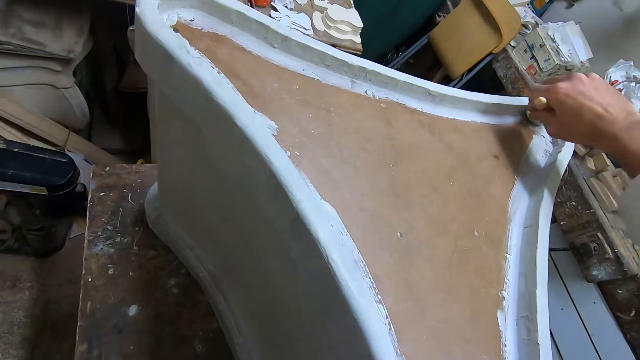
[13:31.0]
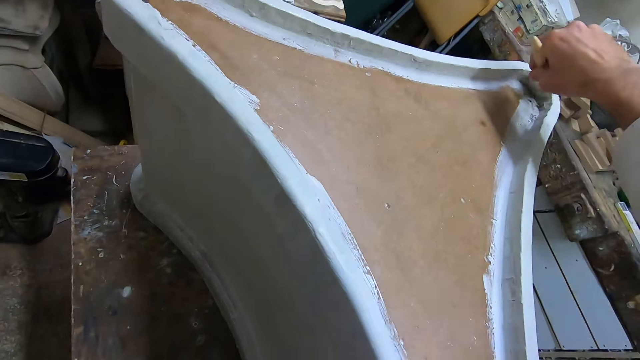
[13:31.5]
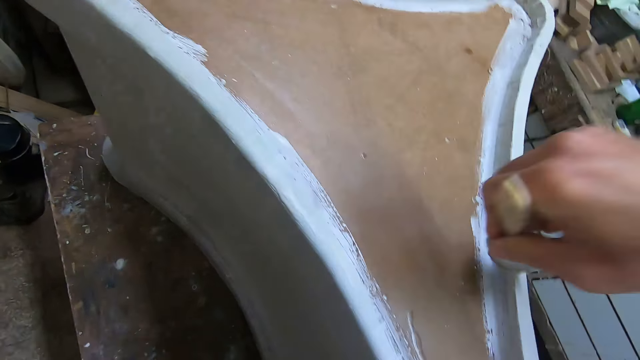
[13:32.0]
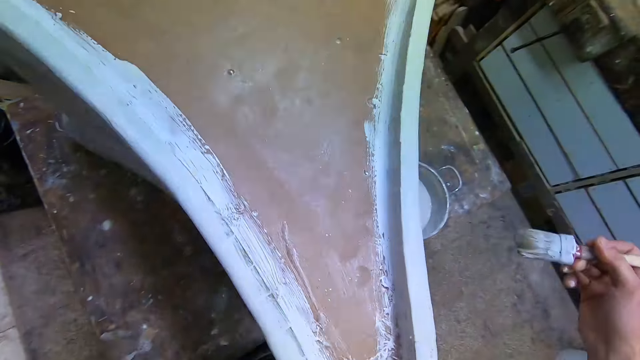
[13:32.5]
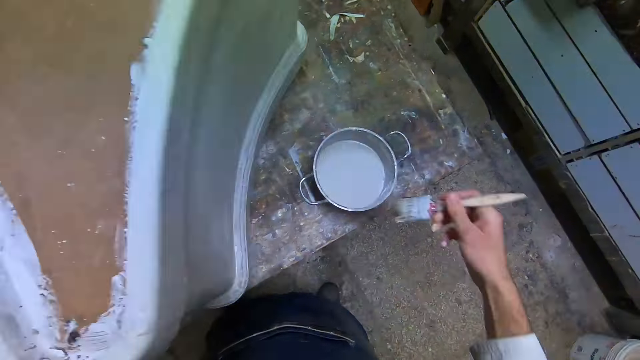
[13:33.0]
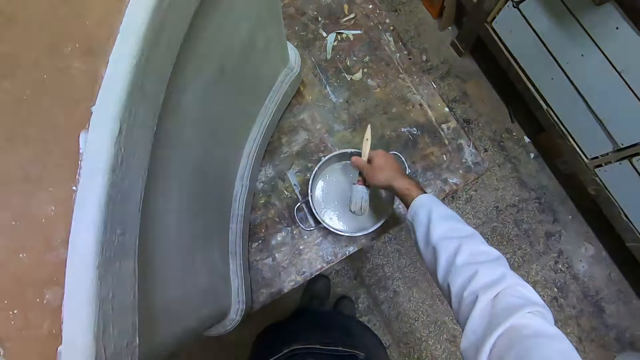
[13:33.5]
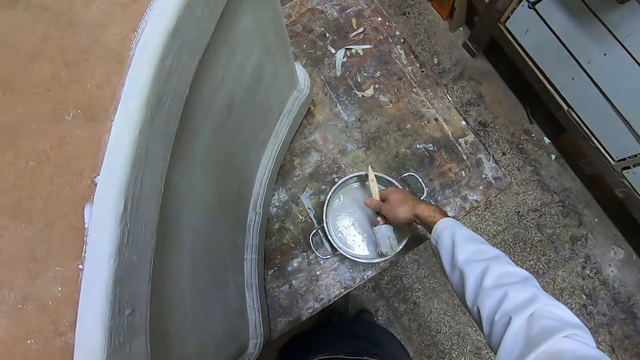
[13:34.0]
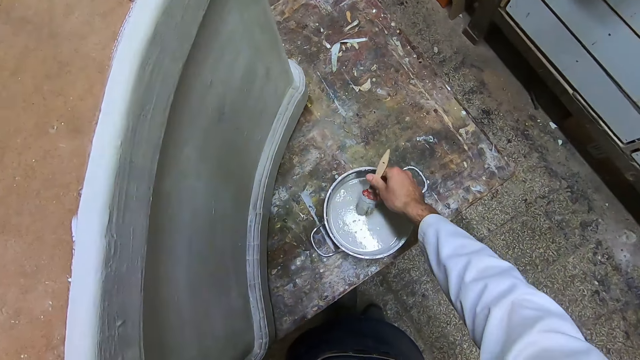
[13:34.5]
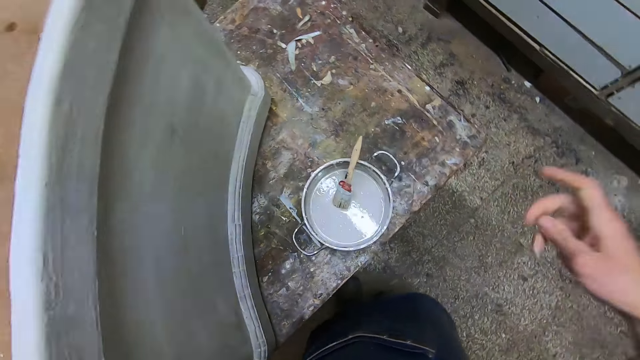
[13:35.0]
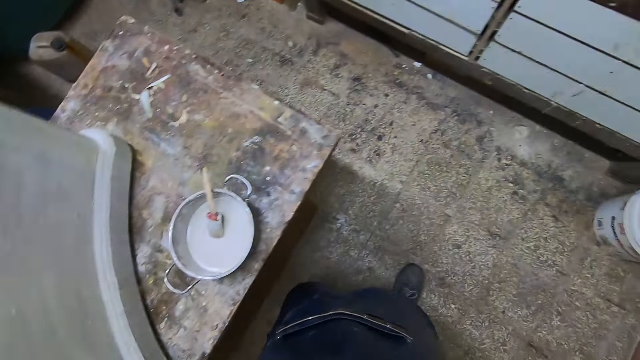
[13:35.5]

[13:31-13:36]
The camera wearer touches the liquid in the pot with his right fingers. He drops the brush or paint brush in his right hand into the pot. He lets go of the paint brush. He adjusts the camera on his forehead with his right hand. He walks away from the construct.
